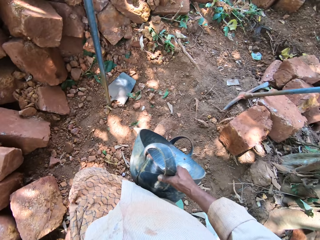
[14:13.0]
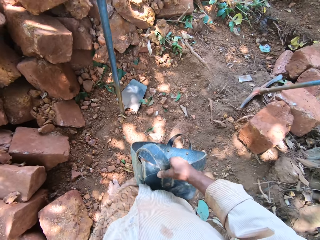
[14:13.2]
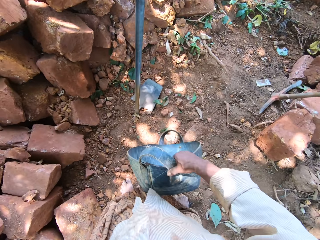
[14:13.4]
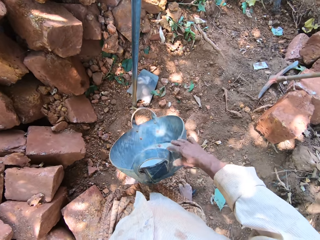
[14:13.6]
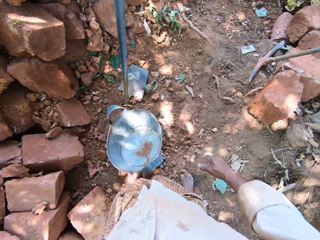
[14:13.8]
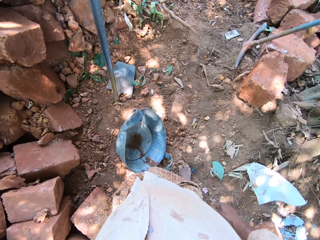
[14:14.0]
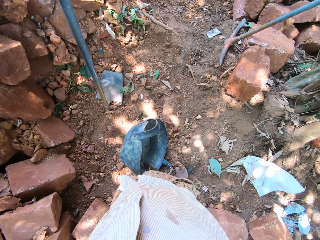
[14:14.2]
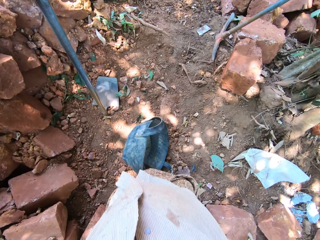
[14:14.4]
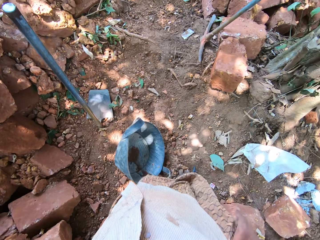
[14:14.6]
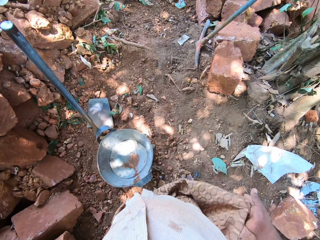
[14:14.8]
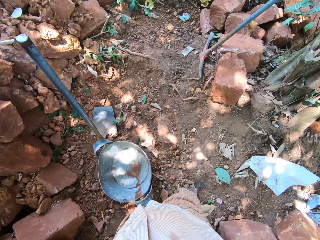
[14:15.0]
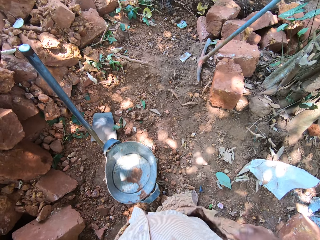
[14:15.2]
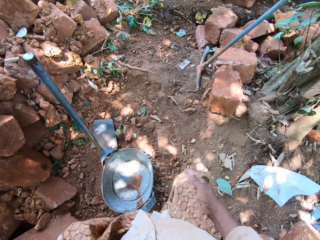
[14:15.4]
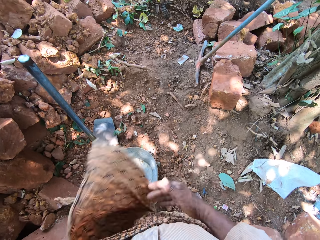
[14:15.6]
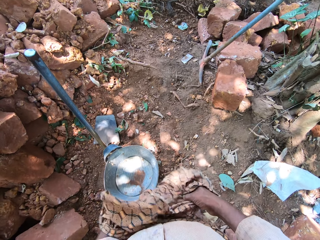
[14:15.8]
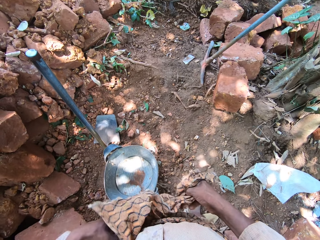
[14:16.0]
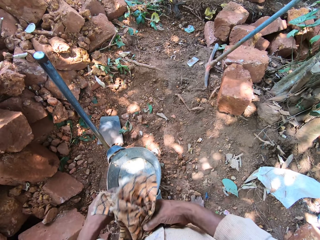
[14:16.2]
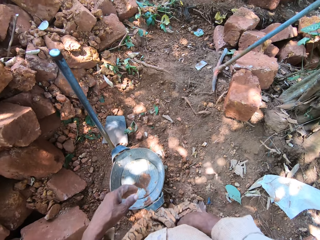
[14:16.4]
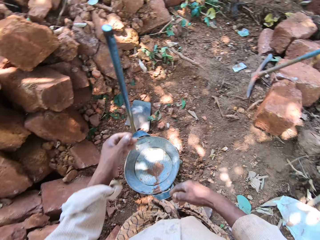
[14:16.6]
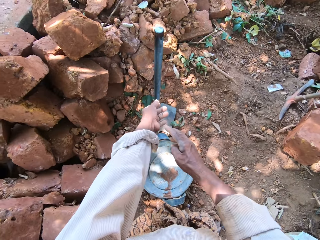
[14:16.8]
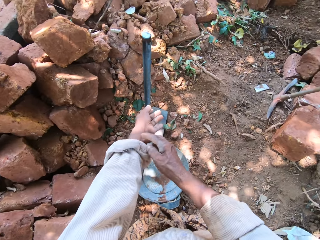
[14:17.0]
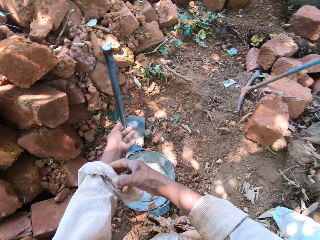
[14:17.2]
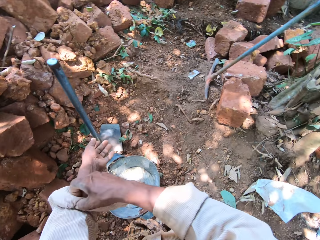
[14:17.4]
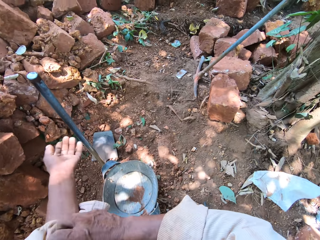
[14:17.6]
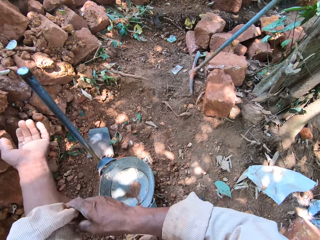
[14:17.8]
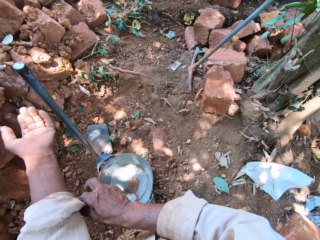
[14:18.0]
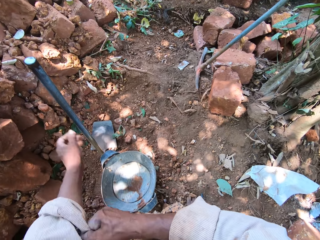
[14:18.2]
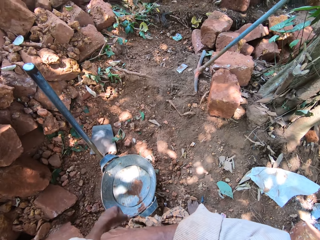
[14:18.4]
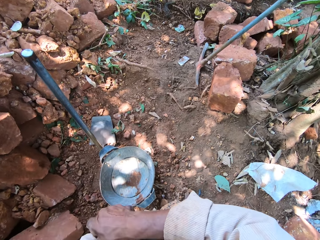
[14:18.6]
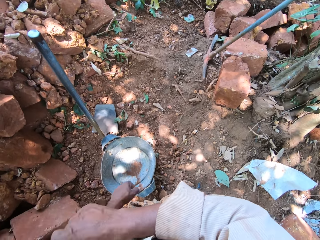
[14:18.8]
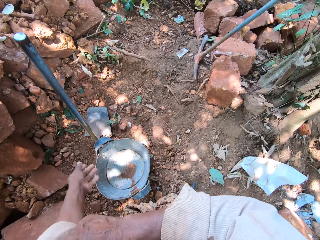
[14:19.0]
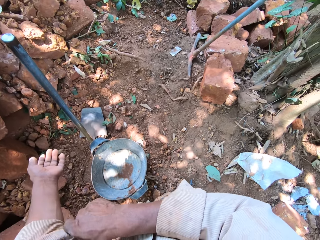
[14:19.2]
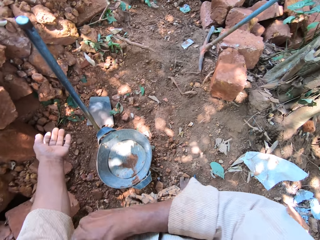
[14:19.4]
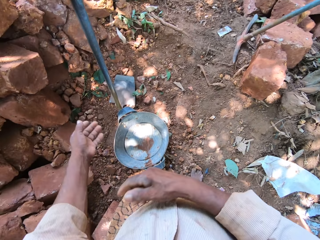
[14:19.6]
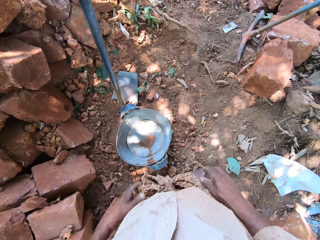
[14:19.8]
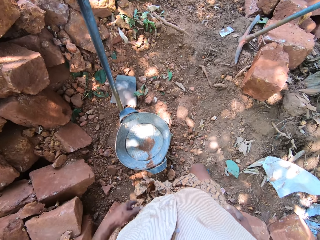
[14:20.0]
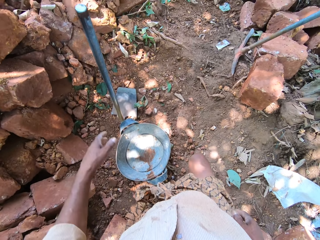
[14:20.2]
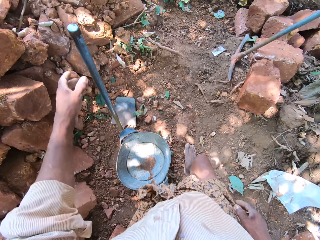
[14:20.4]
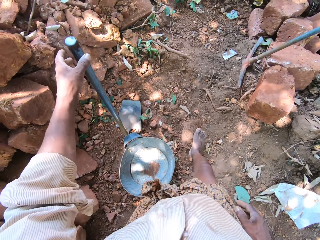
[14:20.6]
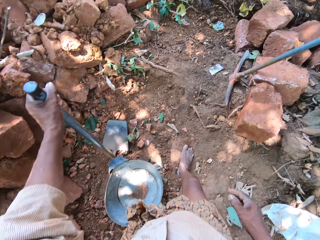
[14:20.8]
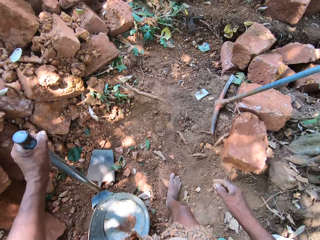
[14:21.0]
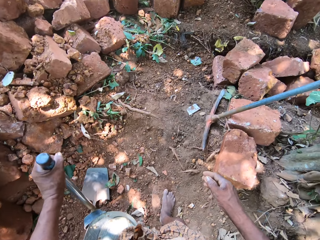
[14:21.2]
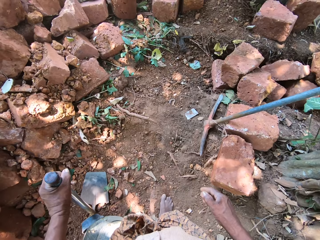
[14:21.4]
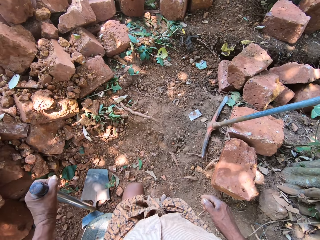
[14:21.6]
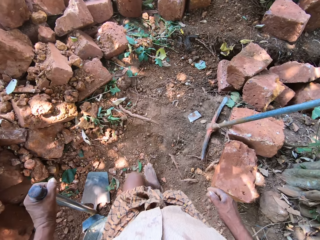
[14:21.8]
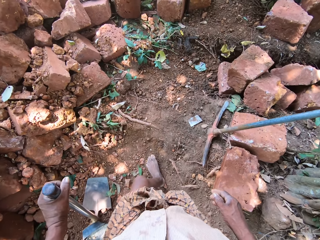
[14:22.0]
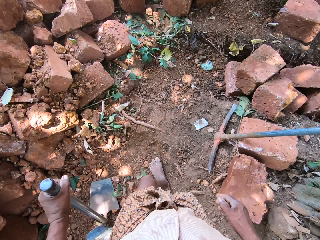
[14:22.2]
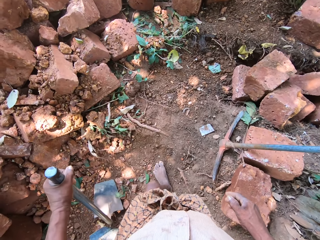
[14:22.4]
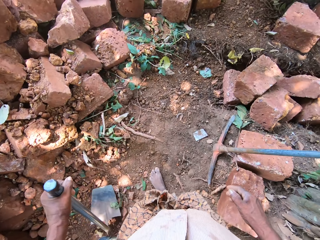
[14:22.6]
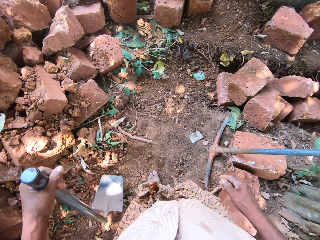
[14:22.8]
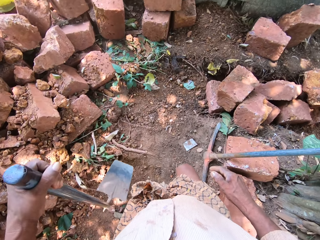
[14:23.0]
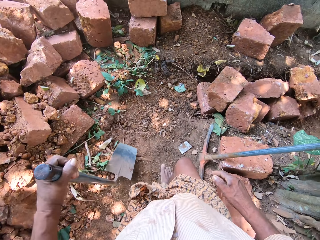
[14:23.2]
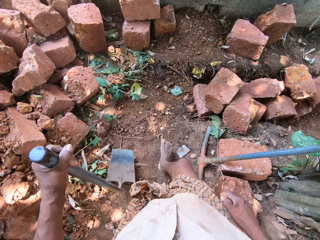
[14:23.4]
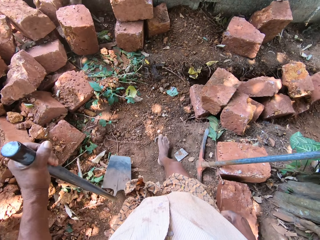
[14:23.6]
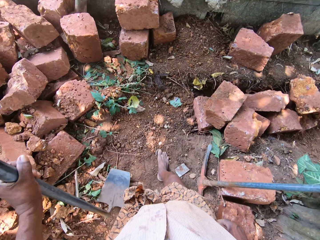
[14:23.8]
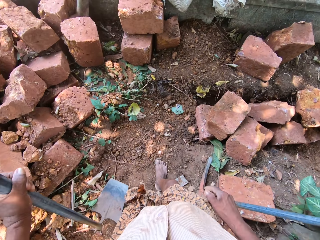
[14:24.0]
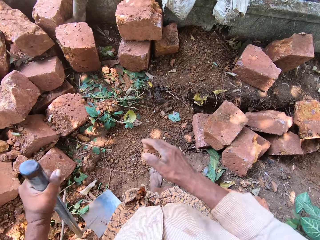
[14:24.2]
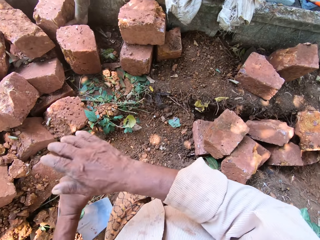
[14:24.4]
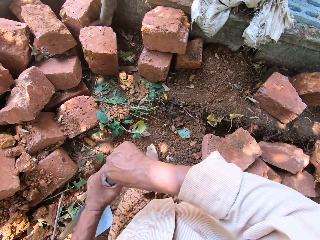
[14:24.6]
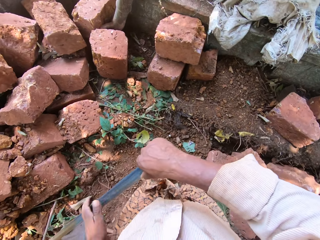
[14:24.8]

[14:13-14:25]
The camera wearer drops the container in his right hand on the ground. He adjusts his wrapper with both hands. He rolls his left sleeve with his right hand. He grabs the hoe on the ground with his left hand. He walks on the construction ground. He moves the hoe on the ground with his left hand.

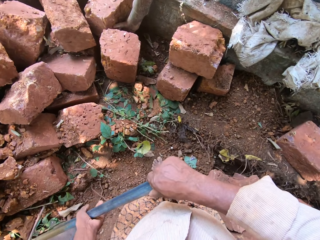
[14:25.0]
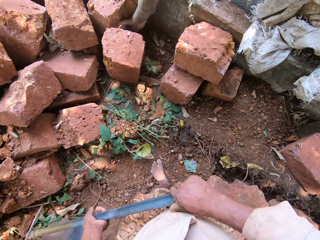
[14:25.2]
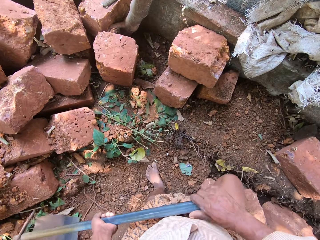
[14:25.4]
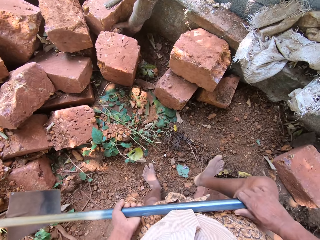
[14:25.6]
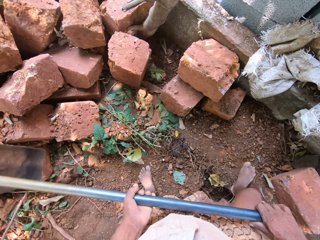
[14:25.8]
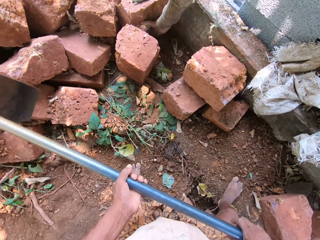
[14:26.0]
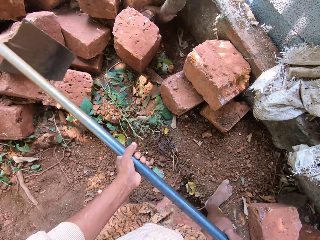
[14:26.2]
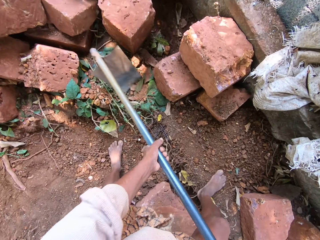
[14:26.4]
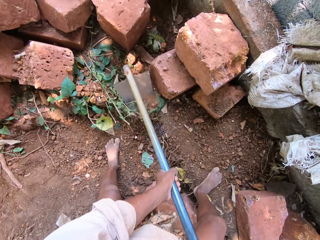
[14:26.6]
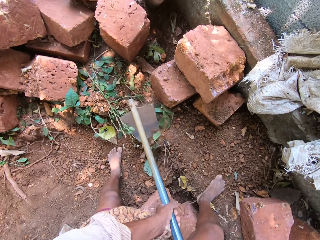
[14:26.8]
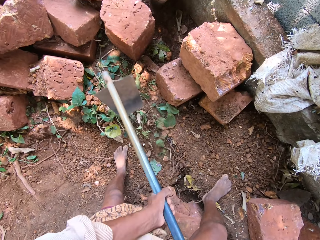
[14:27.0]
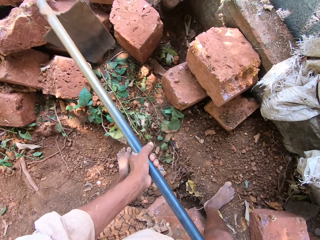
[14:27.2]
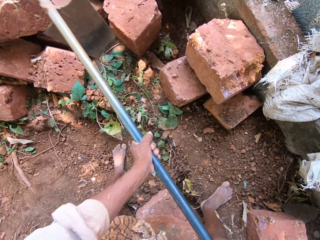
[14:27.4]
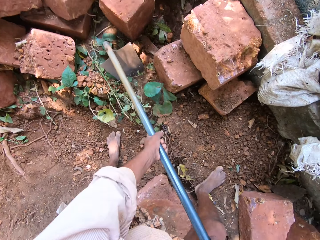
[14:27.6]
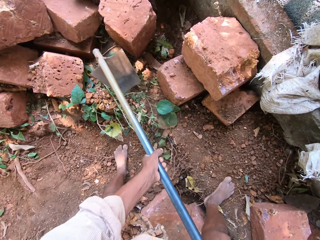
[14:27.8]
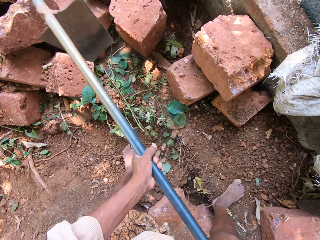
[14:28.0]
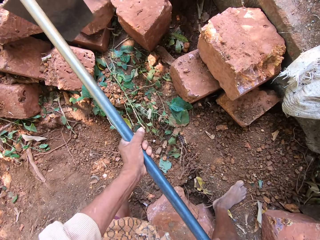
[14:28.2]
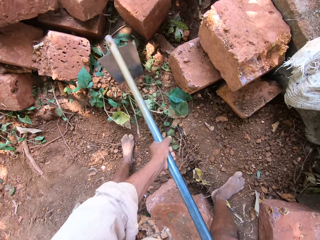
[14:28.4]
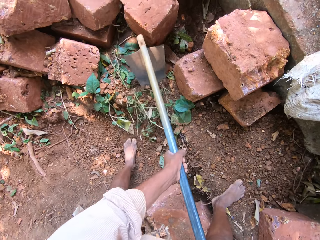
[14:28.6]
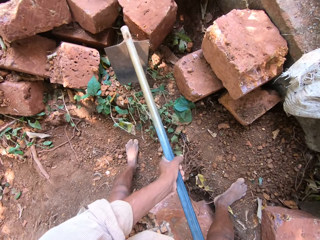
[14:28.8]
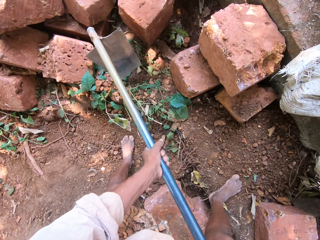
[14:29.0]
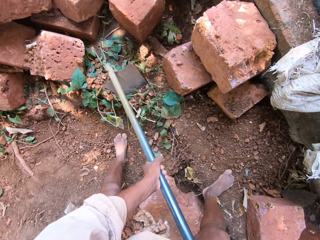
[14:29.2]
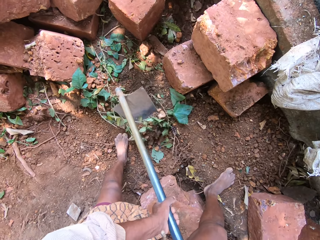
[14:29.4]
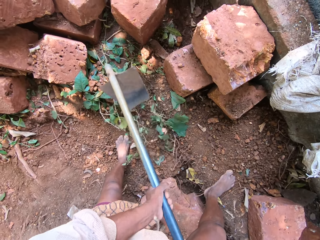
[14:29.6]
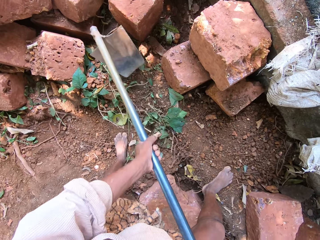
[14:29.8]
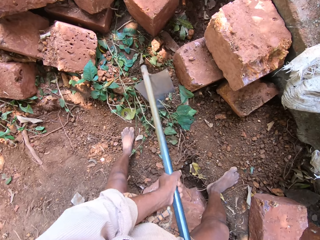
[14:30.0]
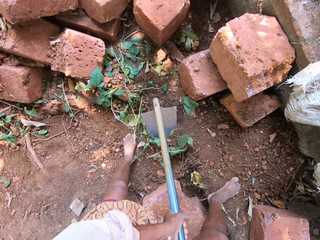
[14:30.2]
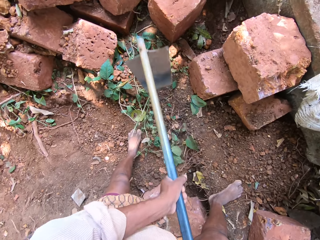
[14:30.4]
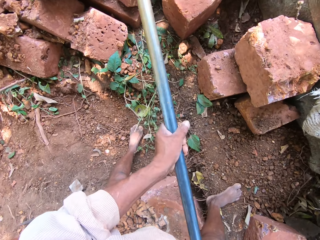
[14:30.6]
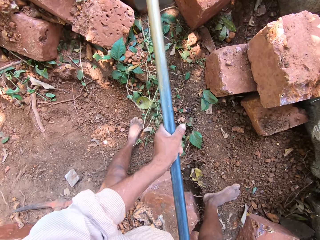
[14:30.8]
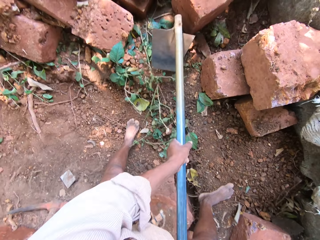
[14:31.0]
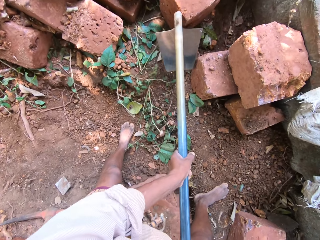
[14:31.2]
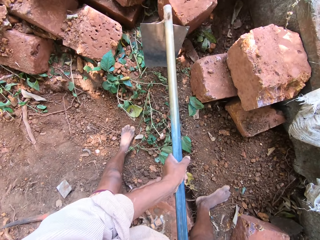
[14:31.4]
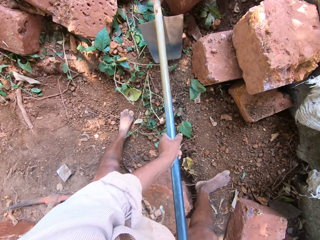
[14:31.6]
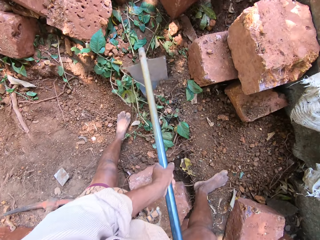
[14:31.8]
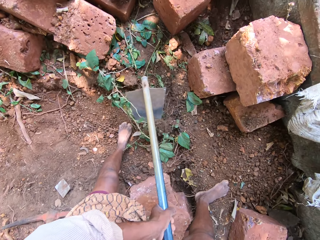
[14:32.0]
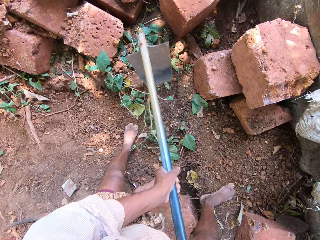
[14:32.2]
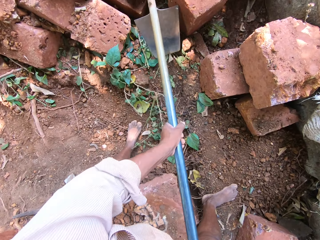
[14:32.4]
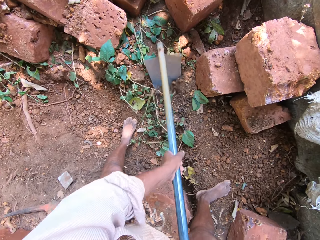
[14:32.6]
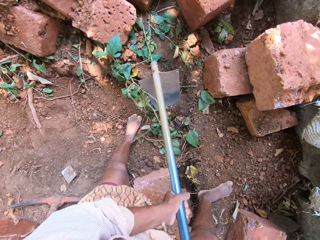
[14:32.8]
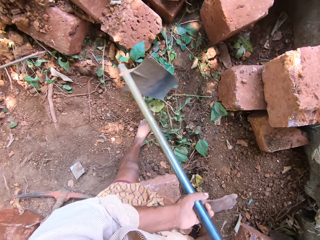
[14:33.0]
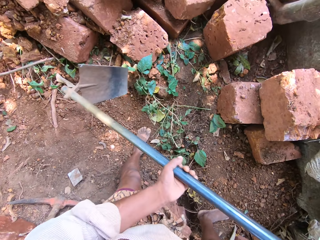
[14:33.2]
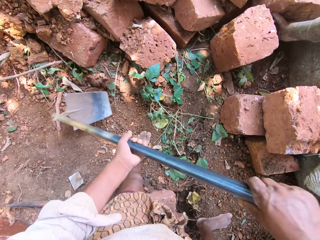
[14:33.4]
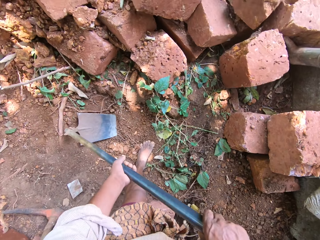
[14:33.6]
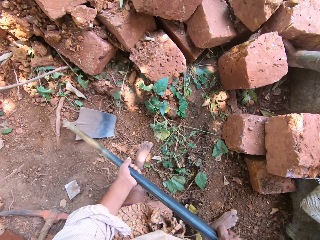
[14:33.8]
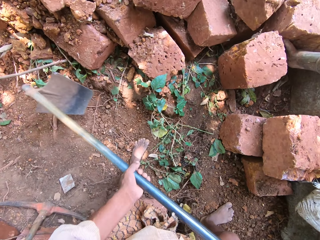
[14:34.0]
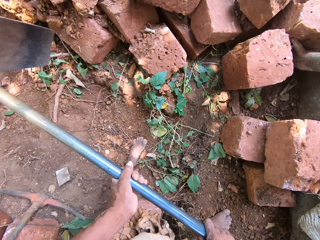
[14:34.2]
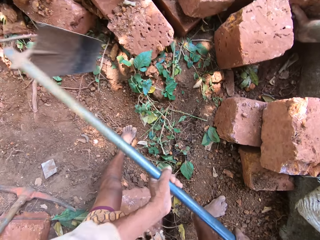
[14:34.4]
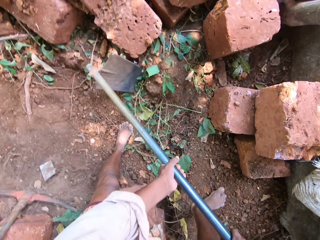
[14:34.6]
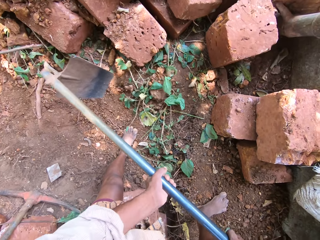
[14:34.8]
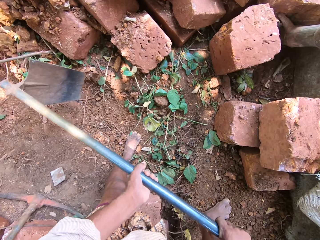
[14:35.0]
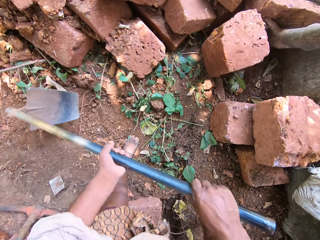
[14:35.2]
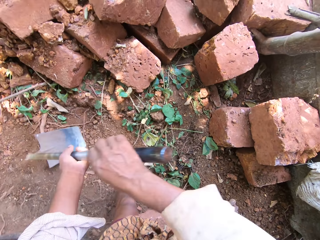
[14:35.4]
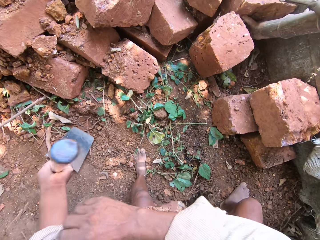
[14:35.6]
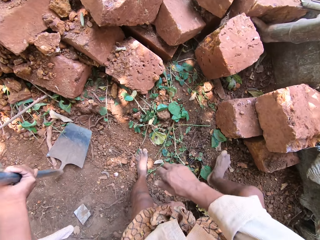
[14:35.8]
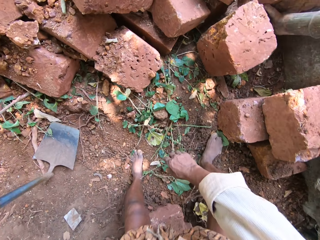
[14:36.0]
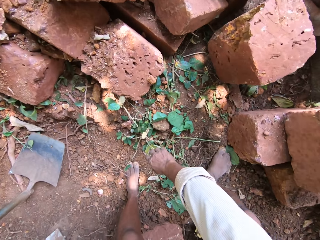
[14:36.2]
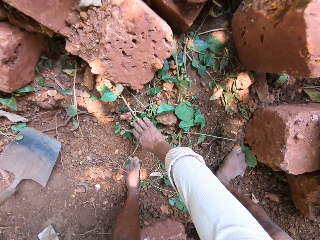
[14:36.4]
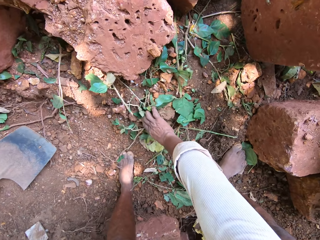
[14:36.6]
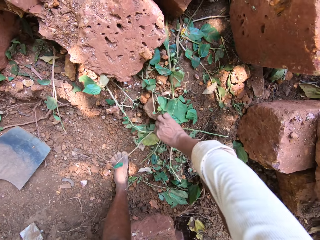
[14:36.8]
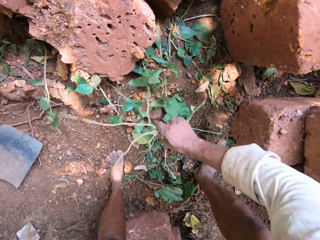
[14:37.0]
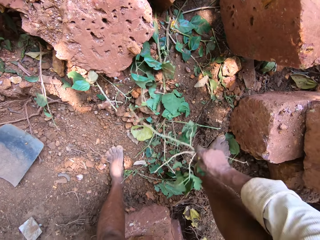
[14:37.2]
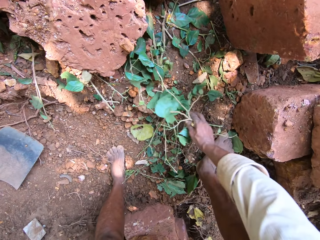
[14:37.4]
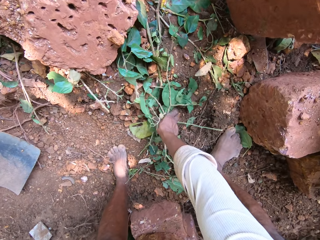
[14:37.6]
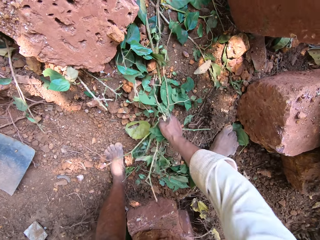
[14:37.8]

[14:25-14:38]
The camera wearer passes the hoe in his left hand to his right hand. He holds the hoe with both hands. He digs the ground with the hoe. He gathers sand on the ground with the hoe in his hands. He drops the hoe on the ground with his left hand. He picks plants on the ground with his right hand.
